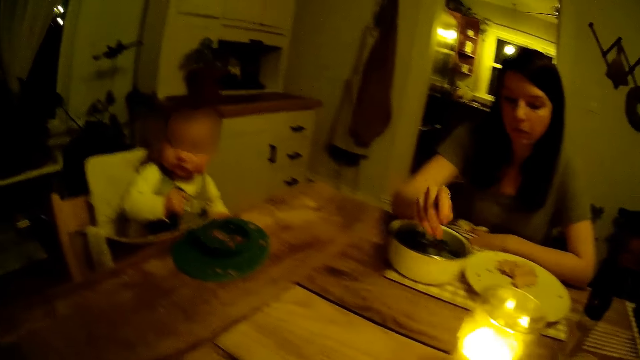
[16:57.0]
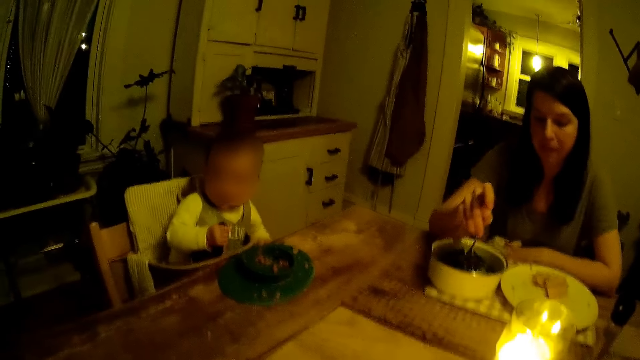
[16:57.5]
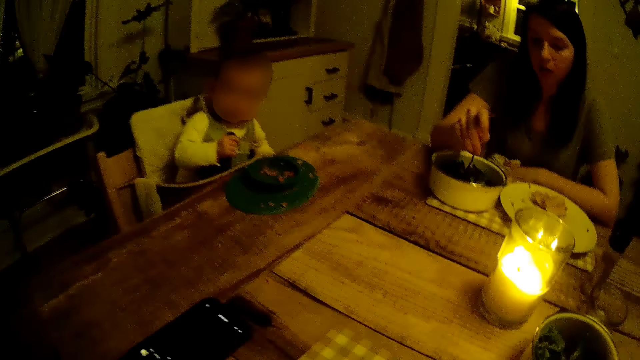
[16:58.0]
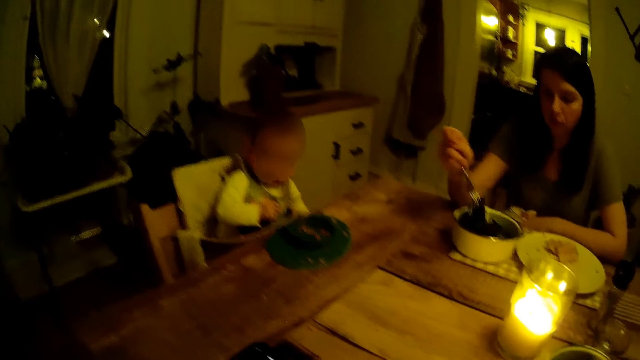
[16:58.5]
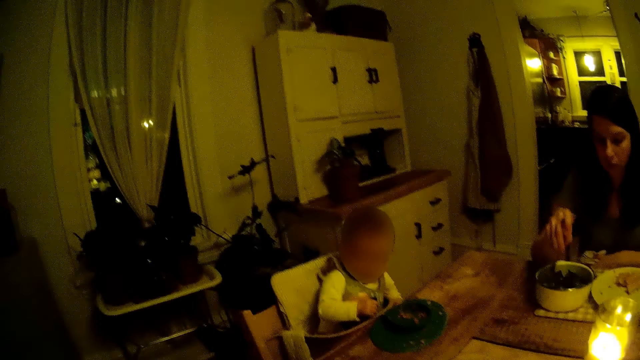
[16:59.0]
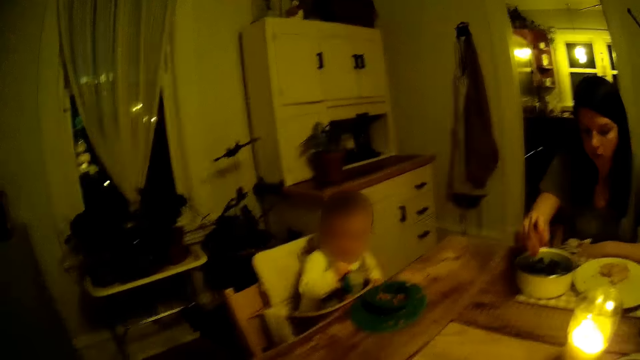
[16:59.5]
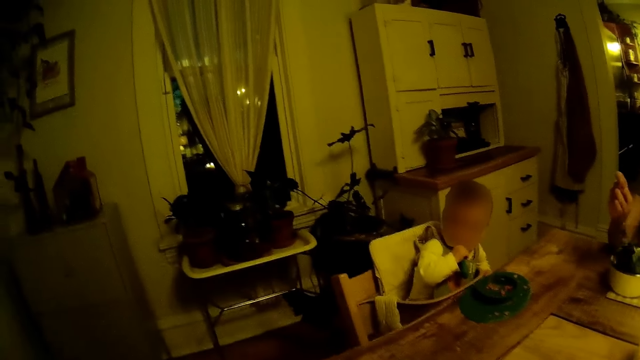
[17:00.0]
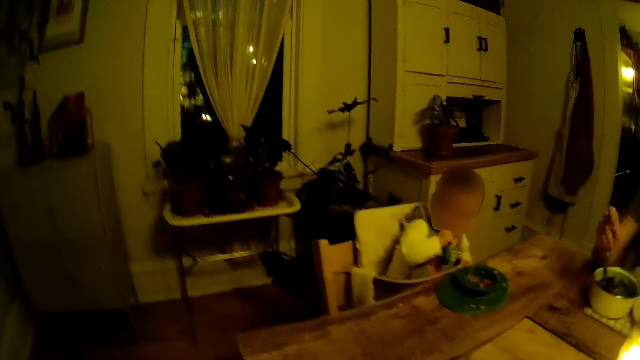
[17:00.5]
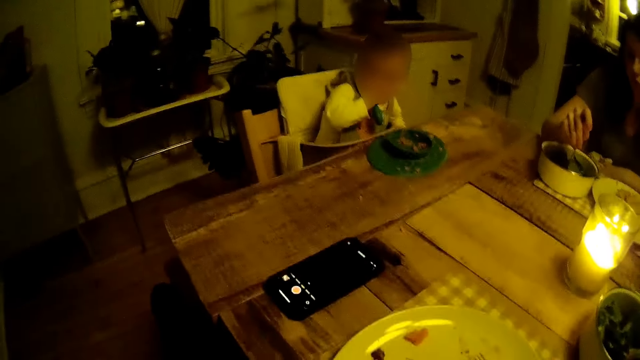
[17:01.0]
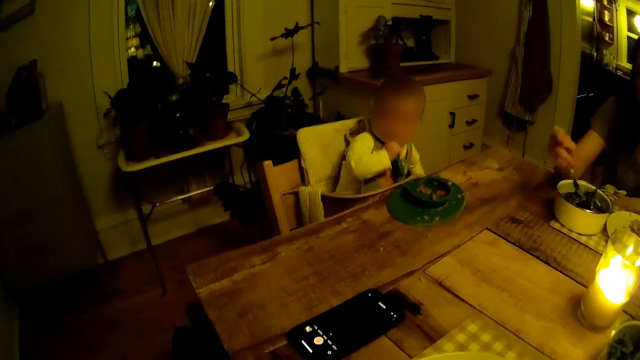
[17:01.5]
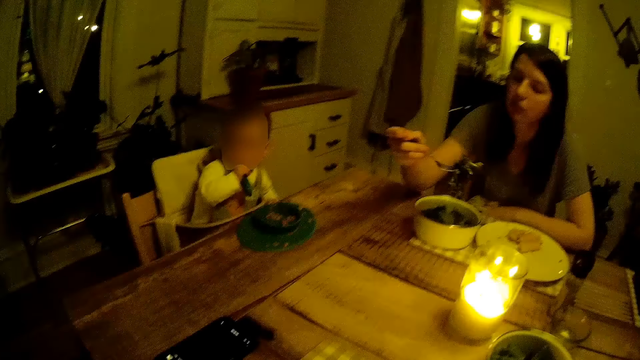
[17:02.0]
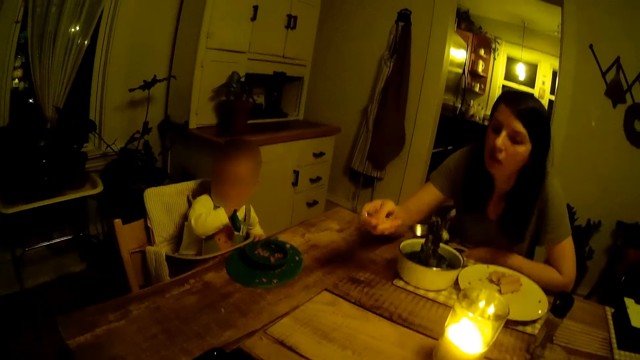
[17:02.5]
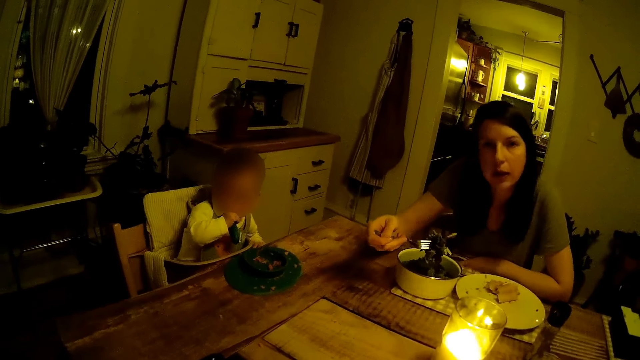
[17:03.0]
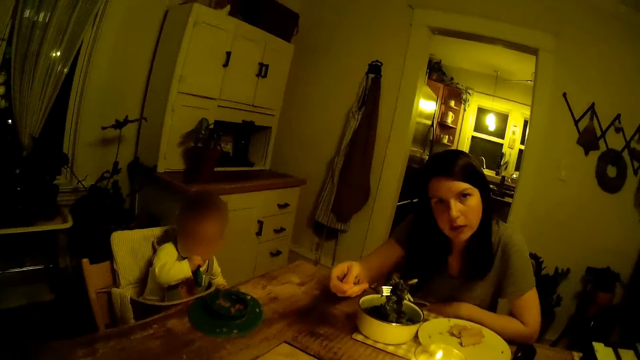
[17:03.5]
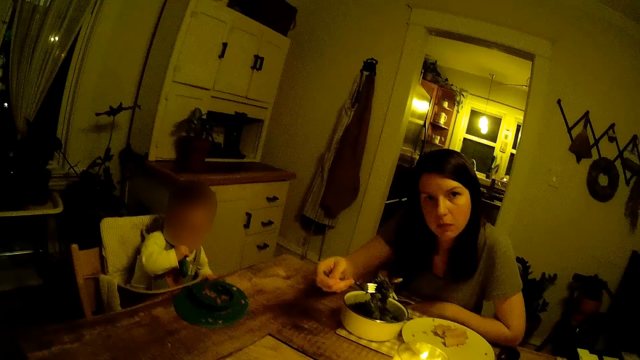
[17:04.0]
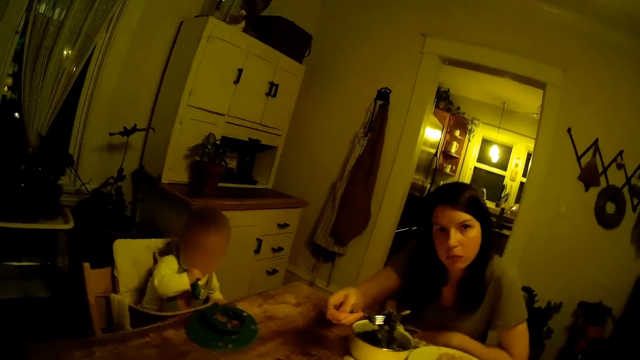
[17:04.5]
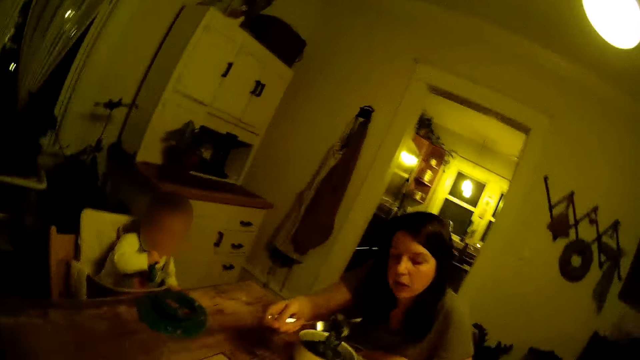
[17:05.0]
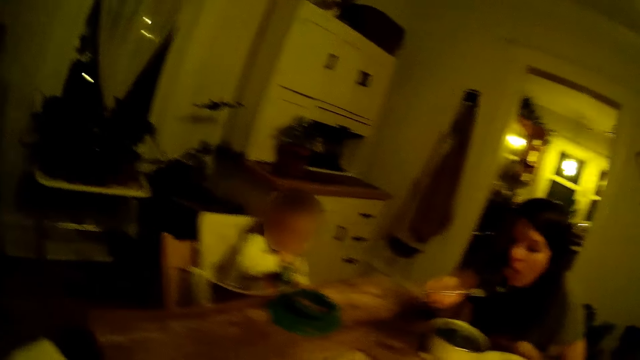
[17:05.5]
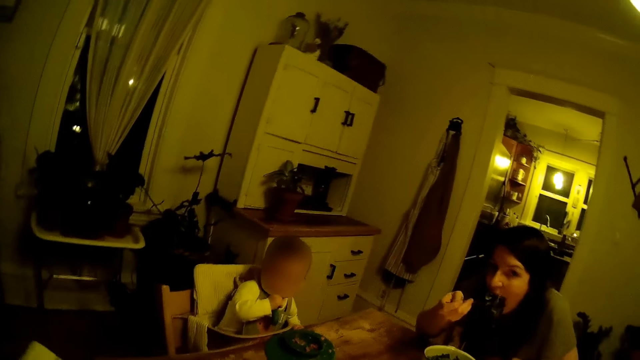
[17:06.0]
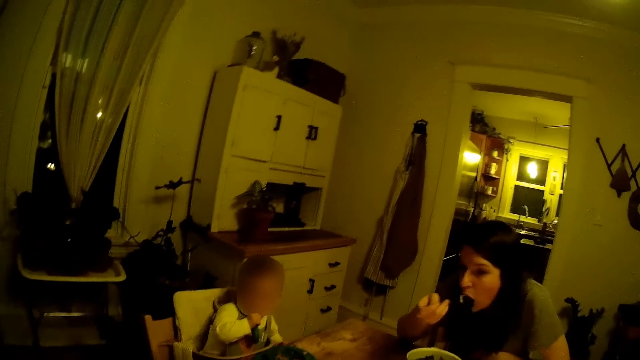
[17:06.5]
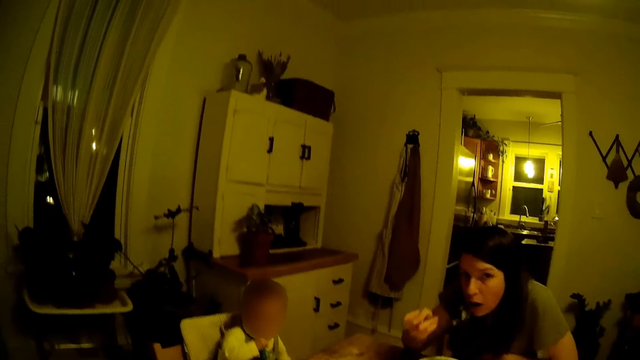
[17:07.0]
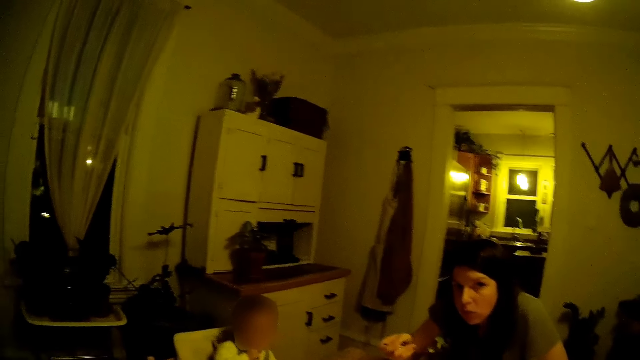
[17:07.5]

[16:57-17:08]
The woman picks some vegetable from the bowl with the fork in her right hand, converses with the camera wearer, and puts the vegetable in her mouth with the fork in her right hand. The camera wearer interacts with the woman.

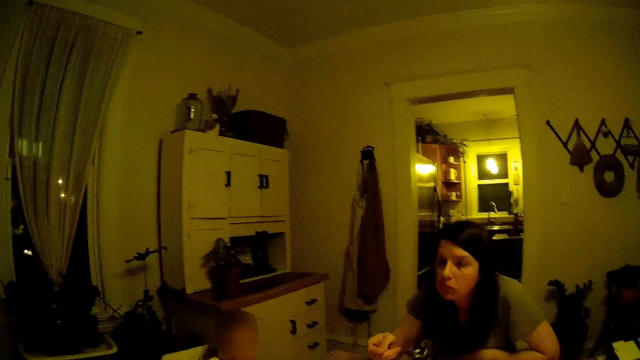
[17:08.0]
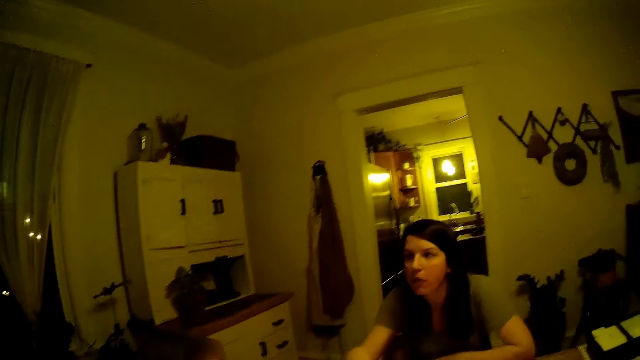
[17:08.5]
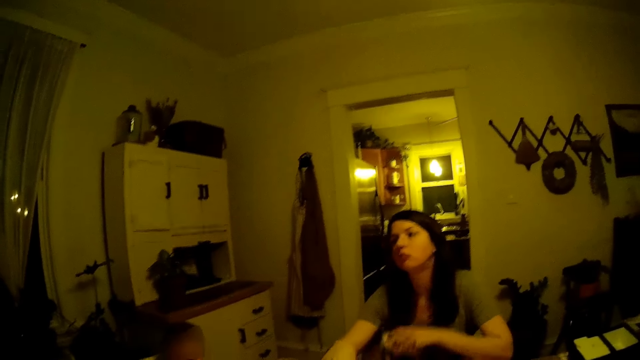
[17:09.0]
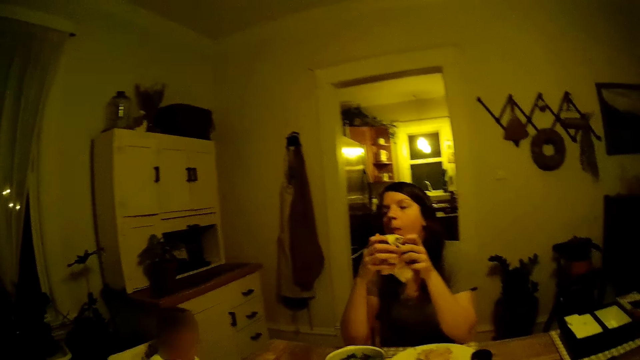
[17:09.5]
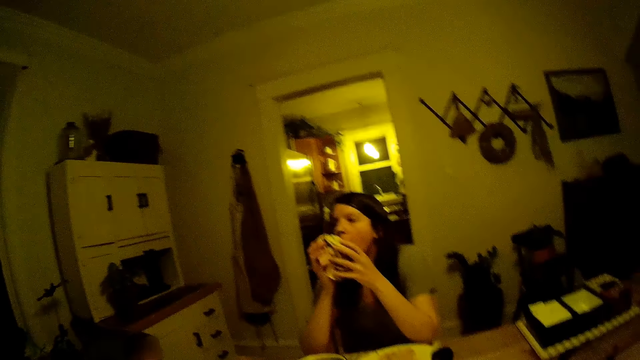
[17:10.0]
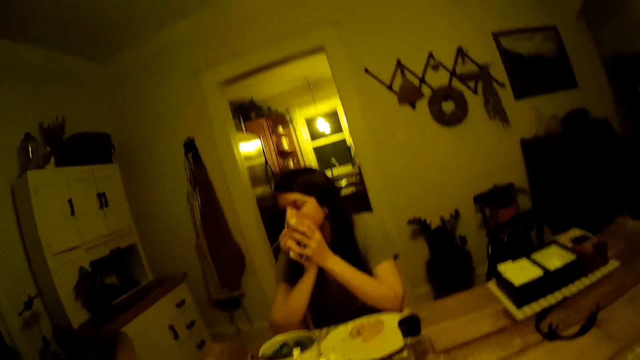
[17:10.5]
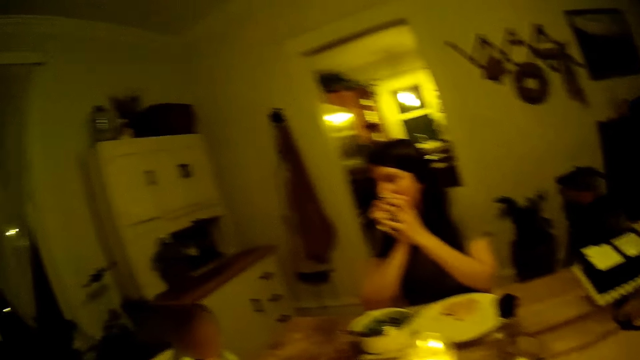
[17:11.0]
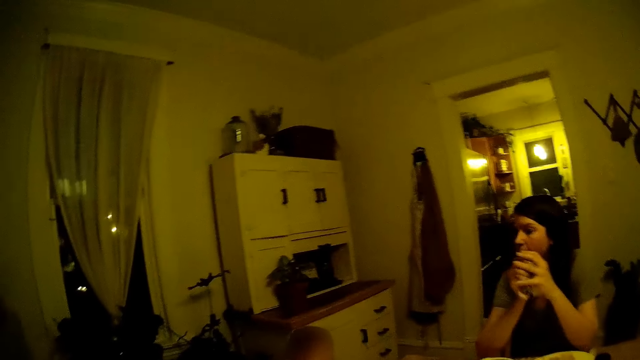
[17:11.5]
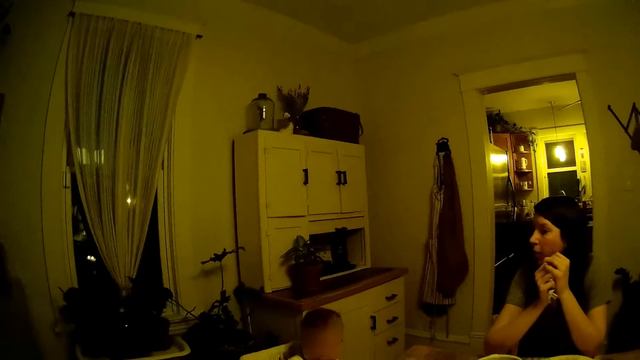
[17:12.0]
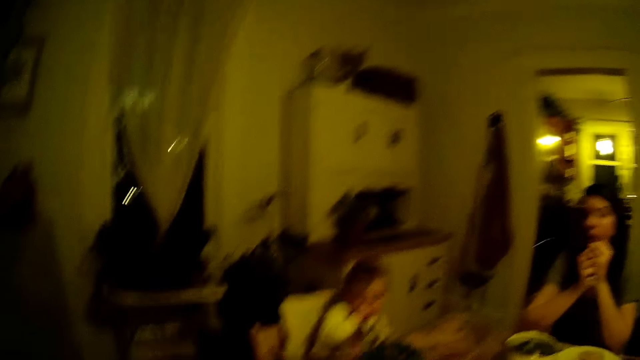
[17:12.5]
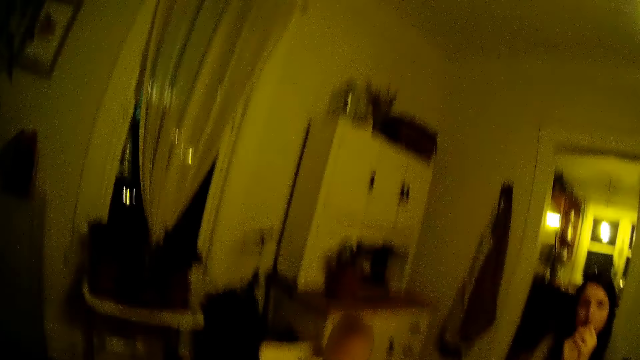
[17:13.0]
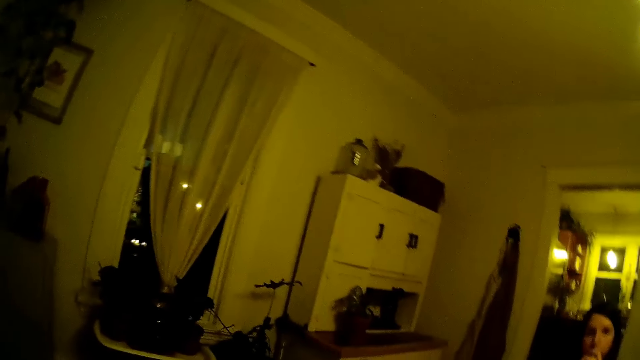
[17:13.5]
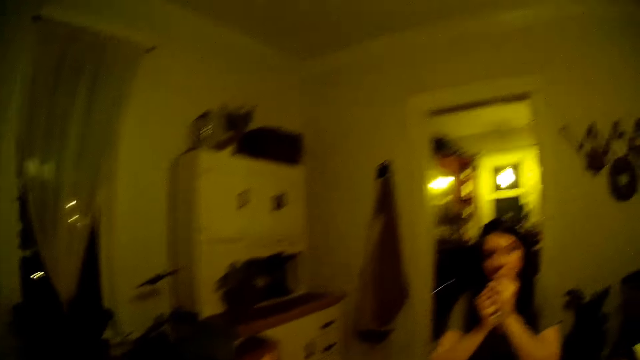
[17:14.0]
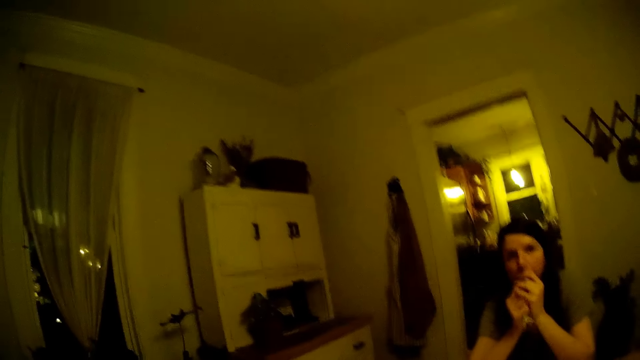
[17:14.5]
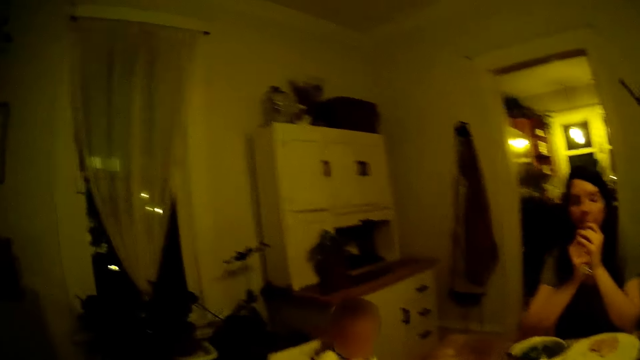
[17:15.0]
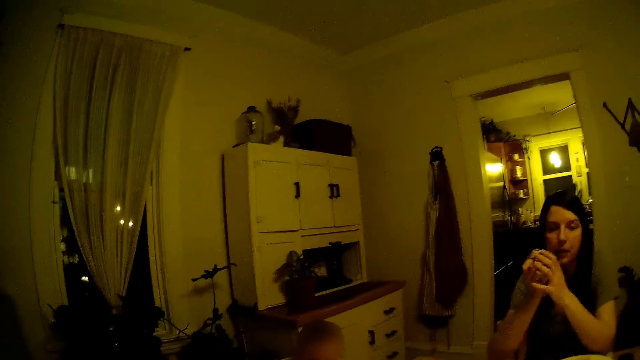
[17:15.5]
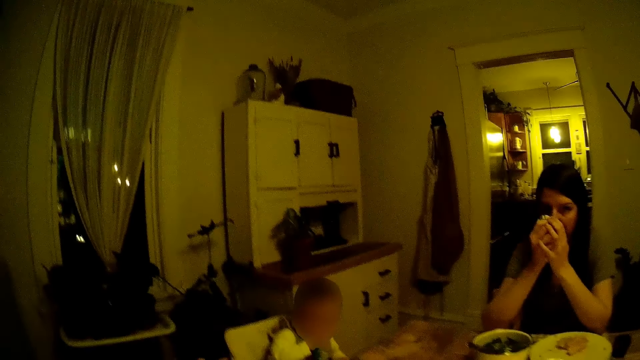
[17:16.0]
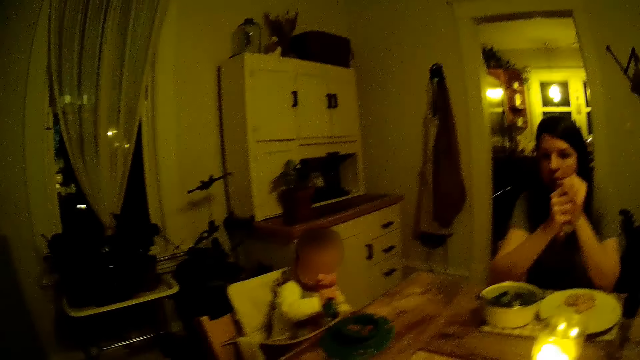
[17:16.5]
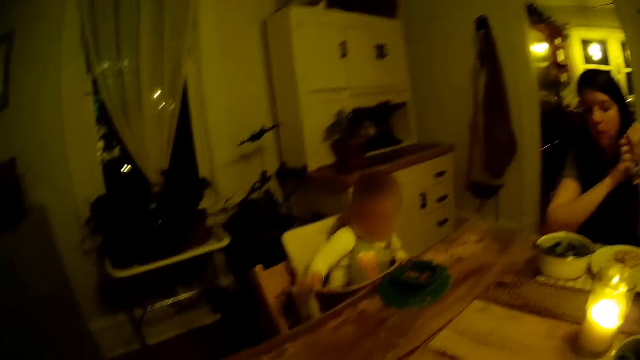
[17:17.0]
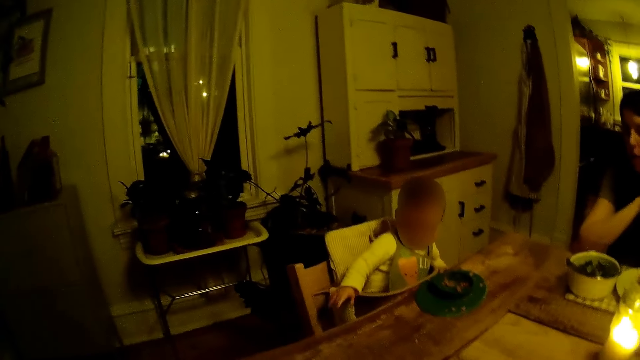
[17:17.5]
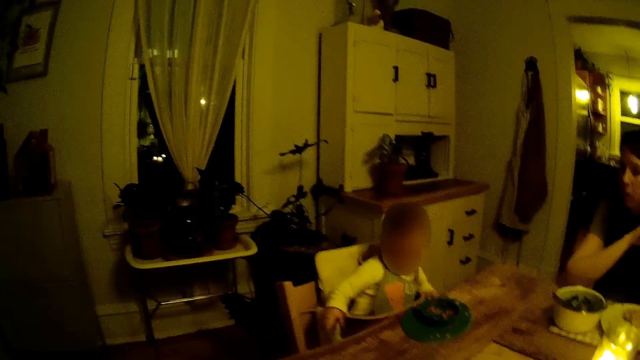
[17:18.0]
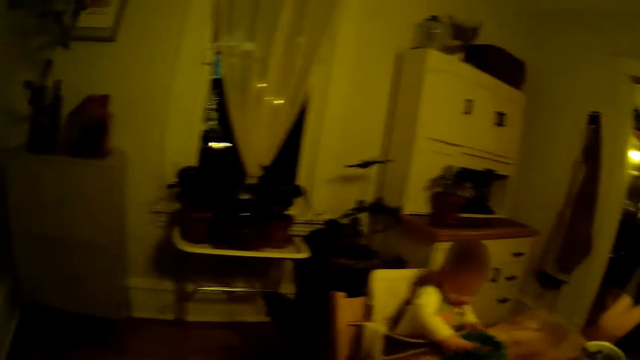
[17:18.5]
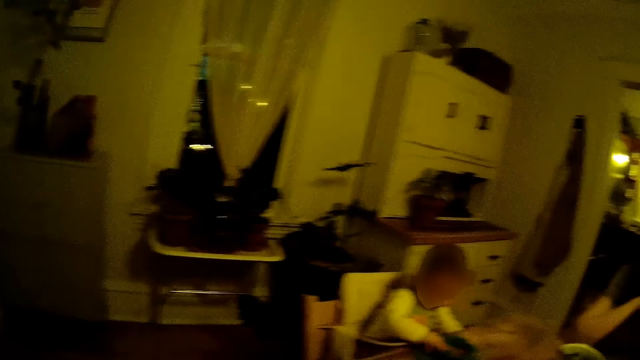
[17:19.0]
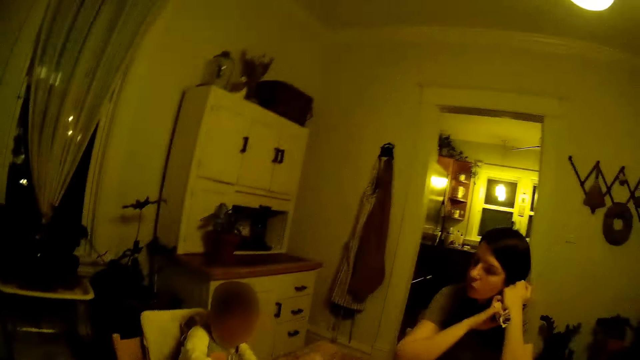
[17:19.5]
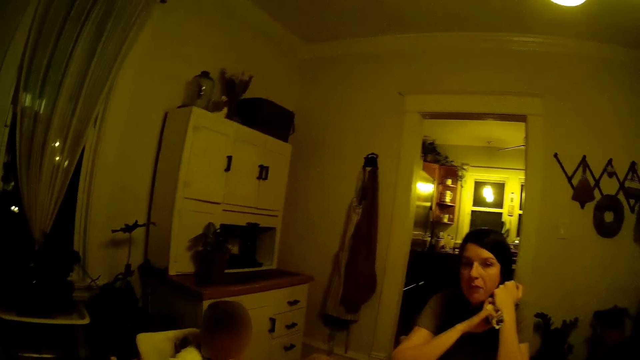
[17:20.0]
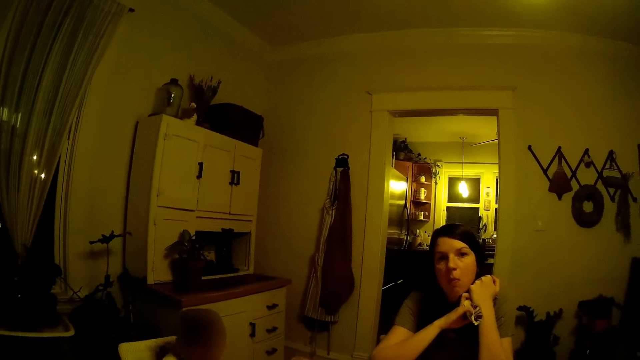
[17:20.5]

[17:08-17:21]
The woman drops the fork inside the bowl with her right hand, picks the napkin on her lap with her left hand, and holds the napkin with both hands. The camera wearer interacts with the woman. The woman cleans her mouth with the napkin with both hands. The baby drops the spoon on the floor with her right hand.
